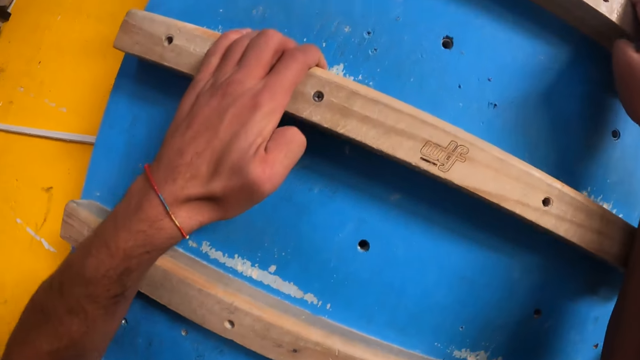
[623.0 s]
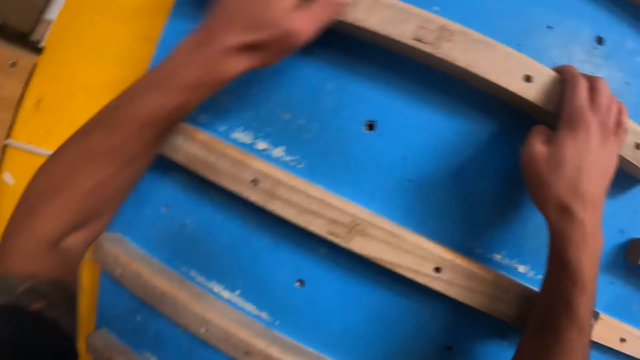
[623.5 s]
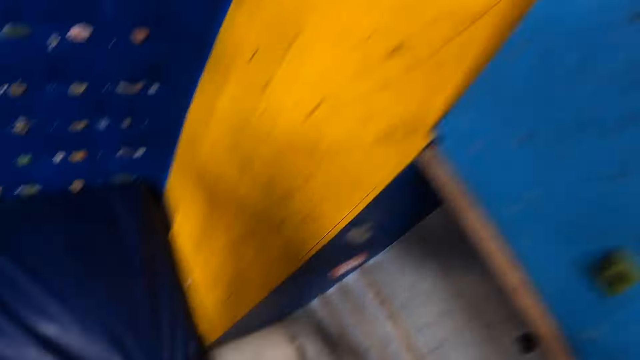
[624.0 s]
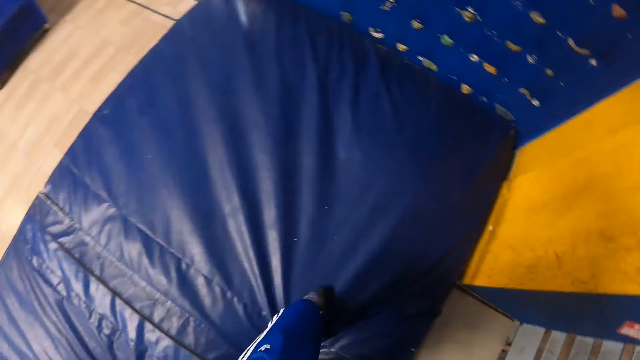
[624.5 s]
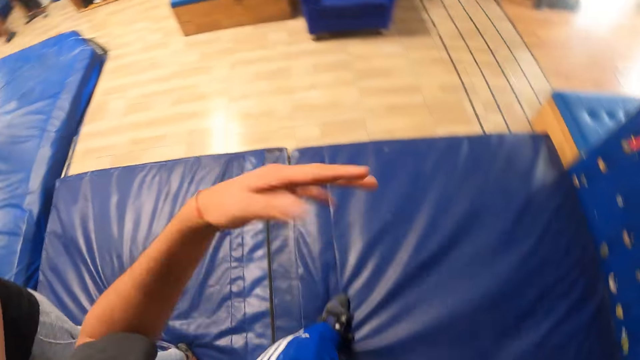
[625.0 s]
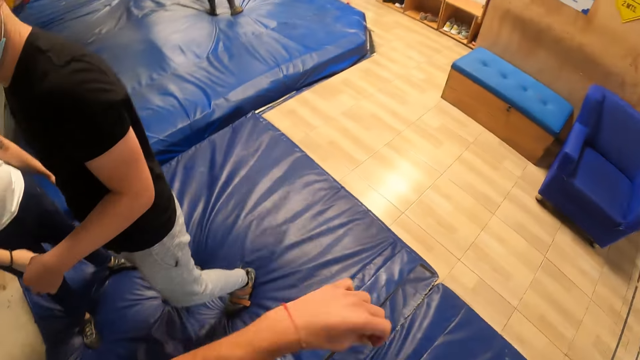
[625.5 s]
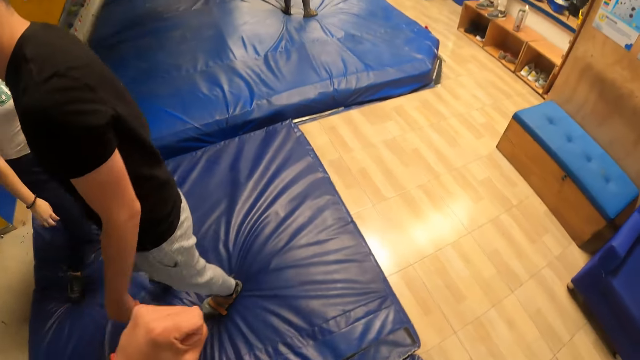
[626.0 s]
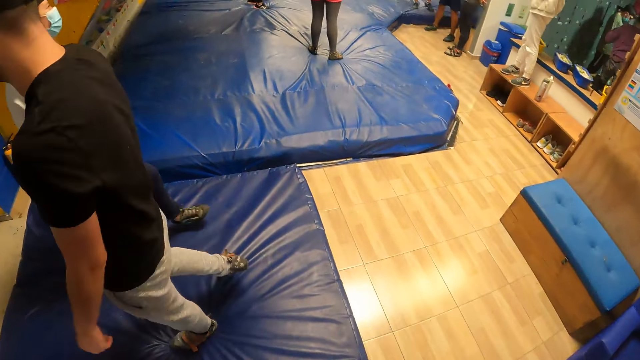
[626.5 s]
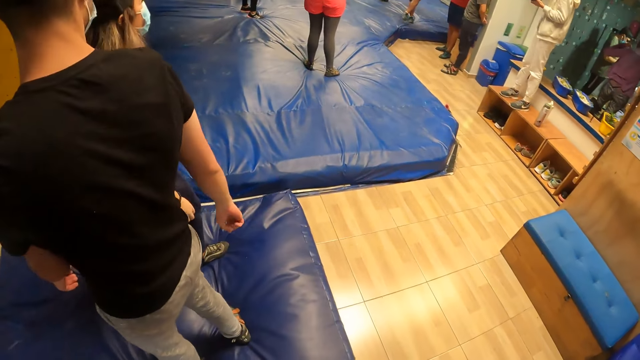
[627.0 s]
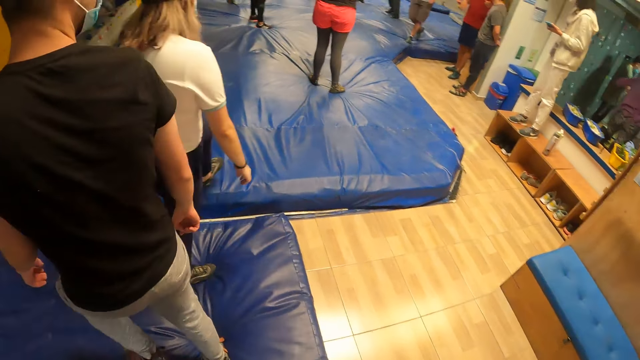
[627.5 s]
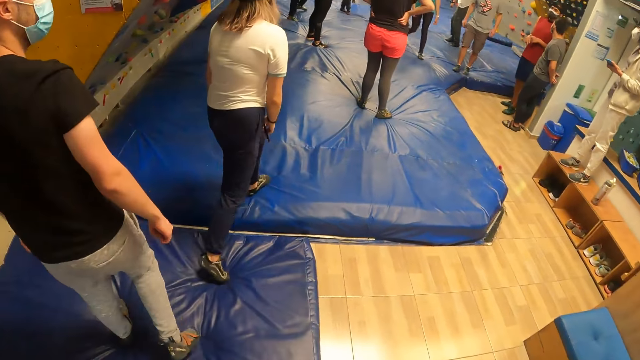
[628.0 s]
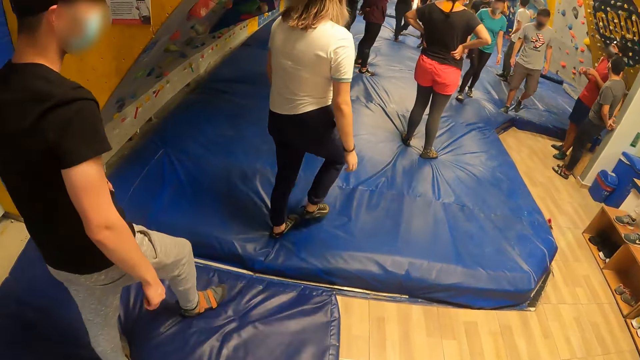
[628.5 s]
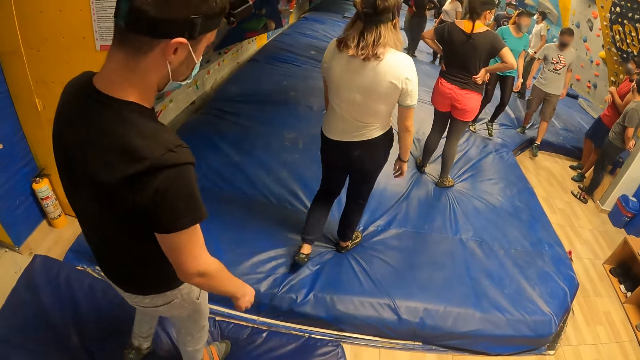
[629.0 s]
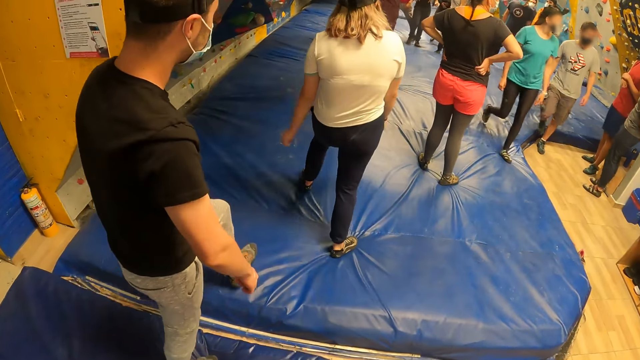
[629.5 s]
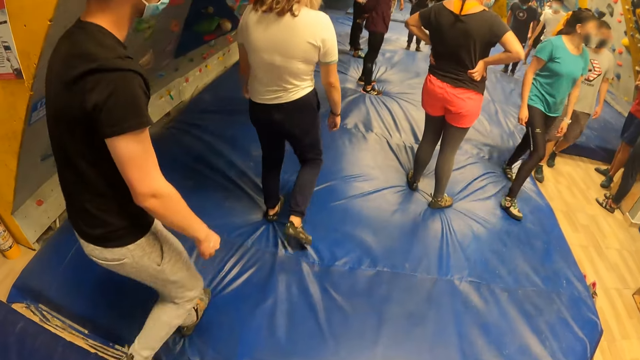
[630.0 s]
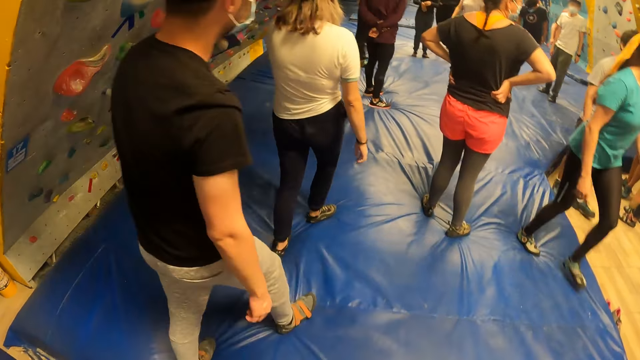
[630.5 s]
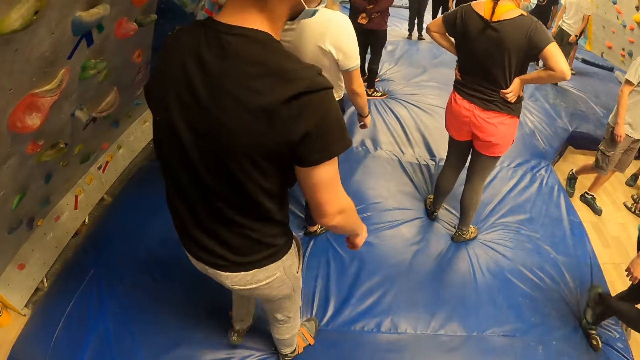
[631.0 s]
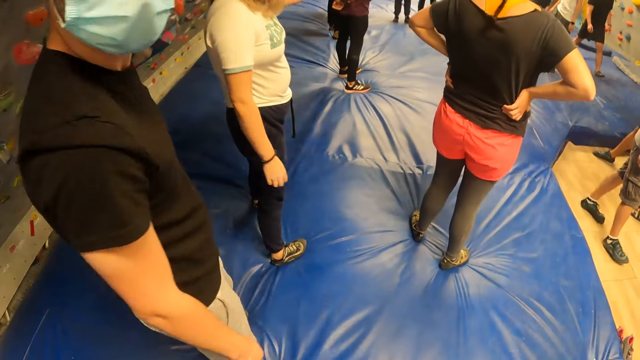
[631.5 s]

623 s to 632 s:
The camera wearer lands on the bouldering mat. He jumps down beside the wall. He flaps his left wrist. He walks towards a man.

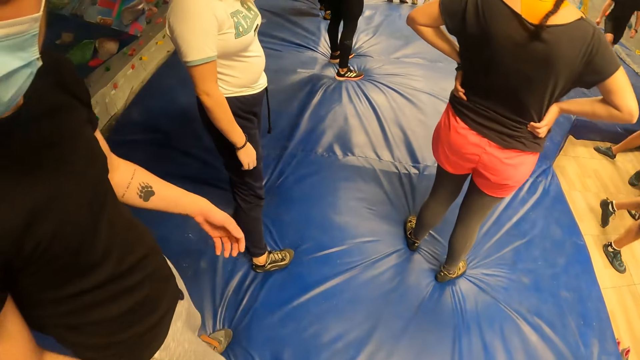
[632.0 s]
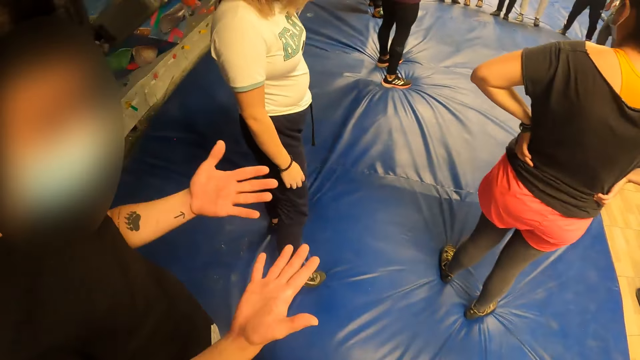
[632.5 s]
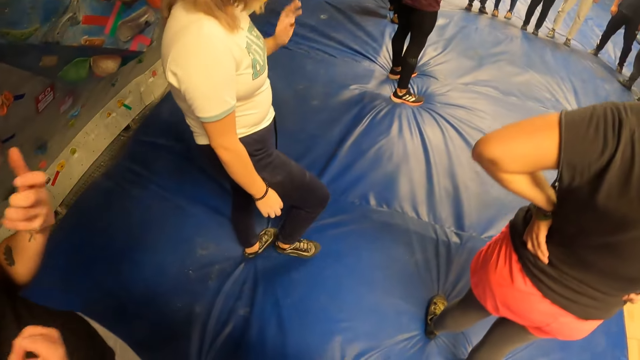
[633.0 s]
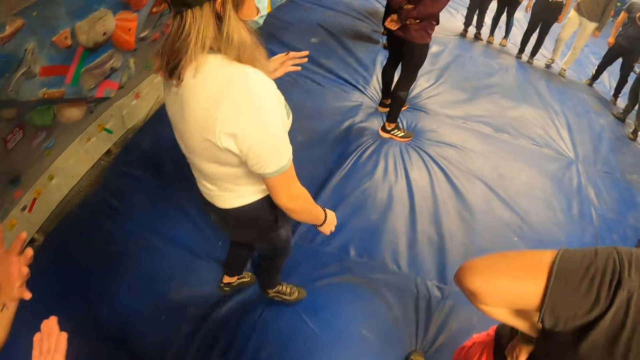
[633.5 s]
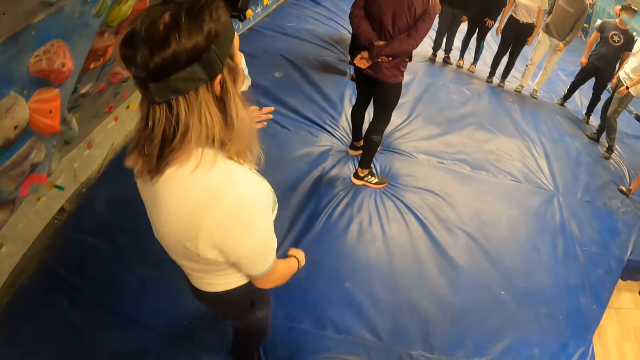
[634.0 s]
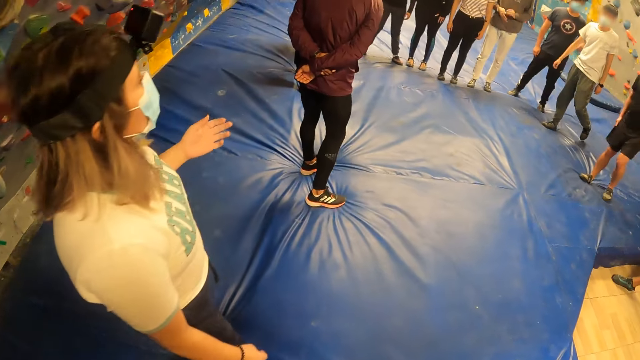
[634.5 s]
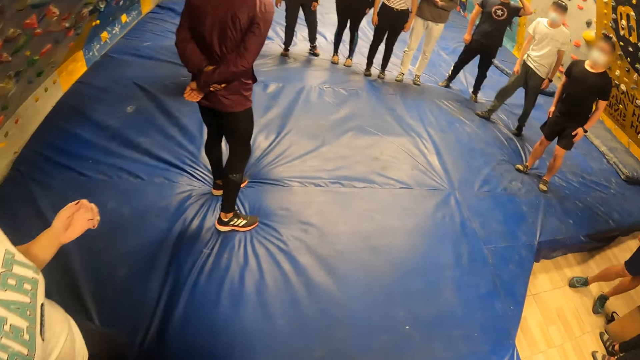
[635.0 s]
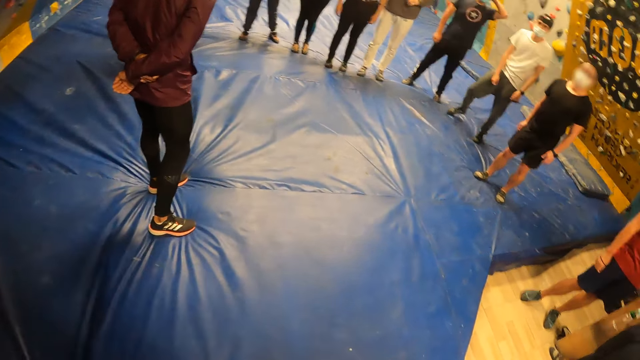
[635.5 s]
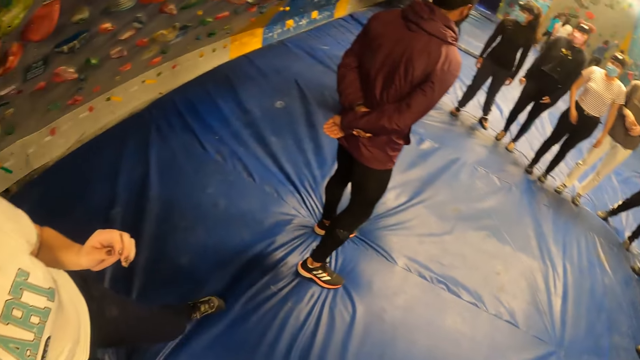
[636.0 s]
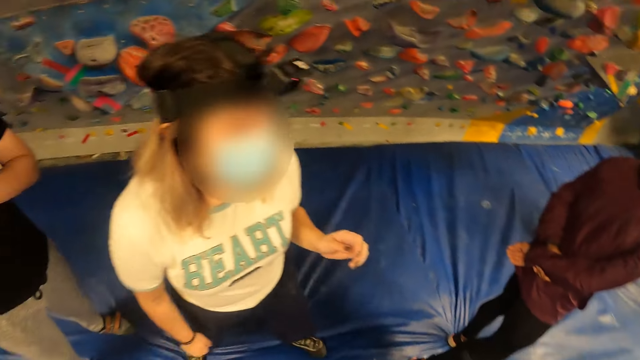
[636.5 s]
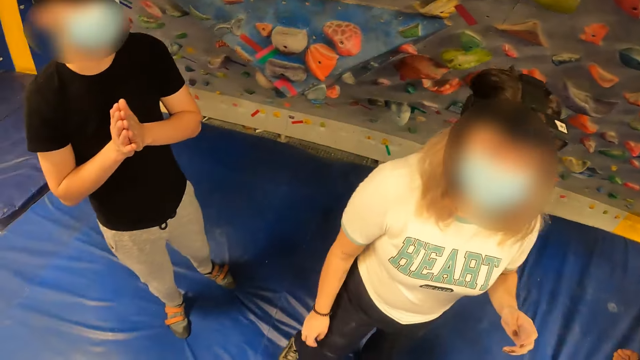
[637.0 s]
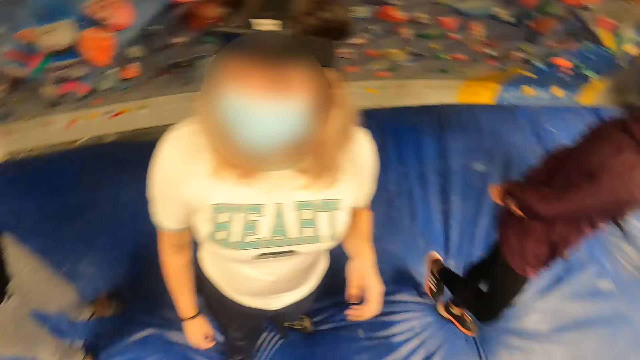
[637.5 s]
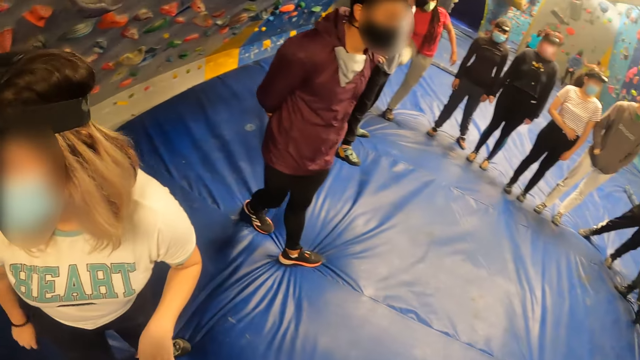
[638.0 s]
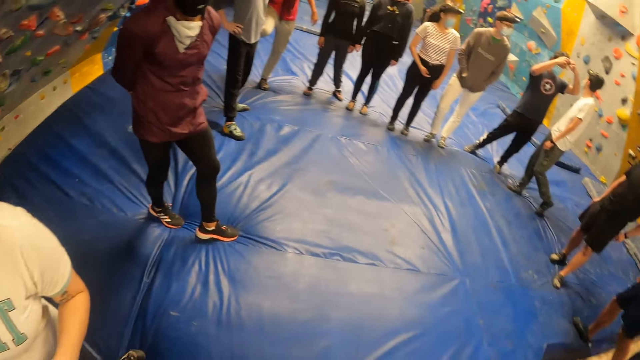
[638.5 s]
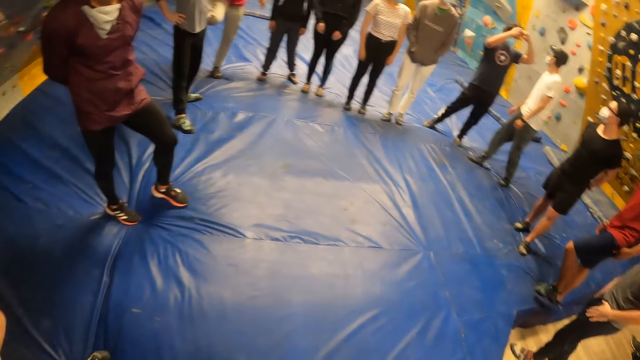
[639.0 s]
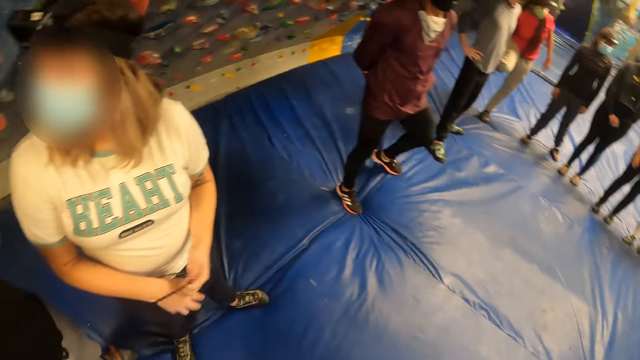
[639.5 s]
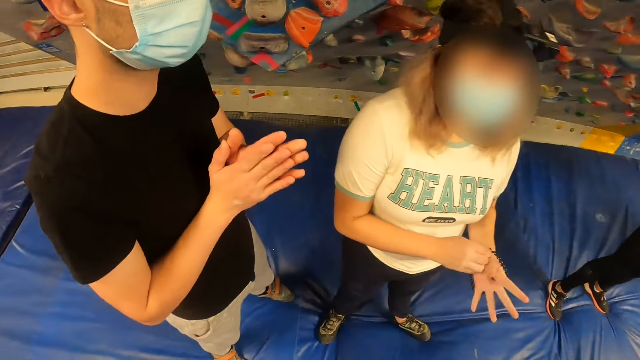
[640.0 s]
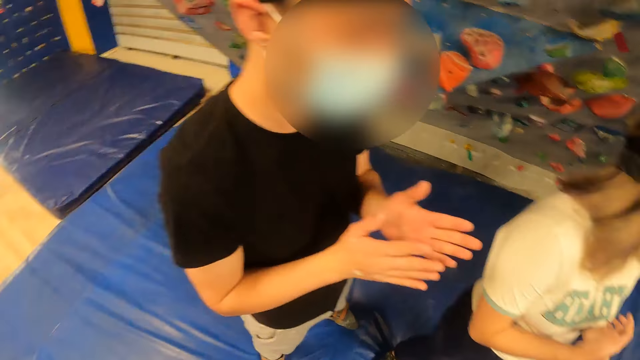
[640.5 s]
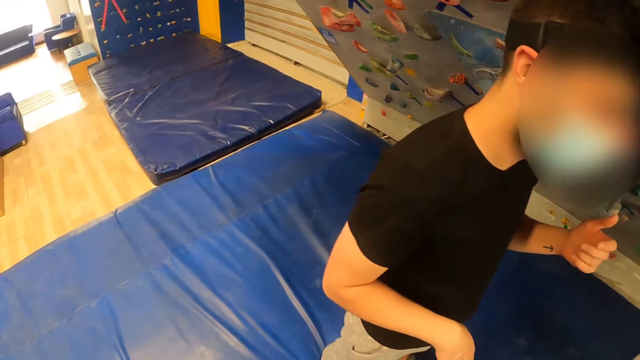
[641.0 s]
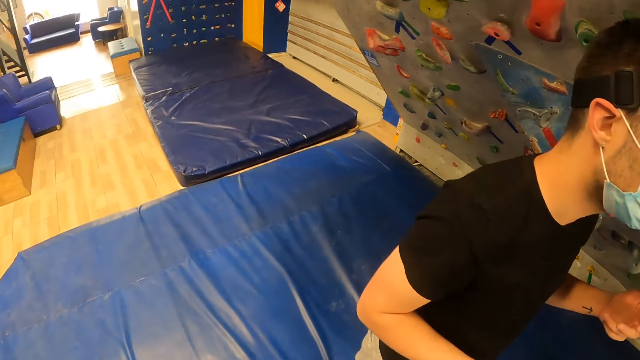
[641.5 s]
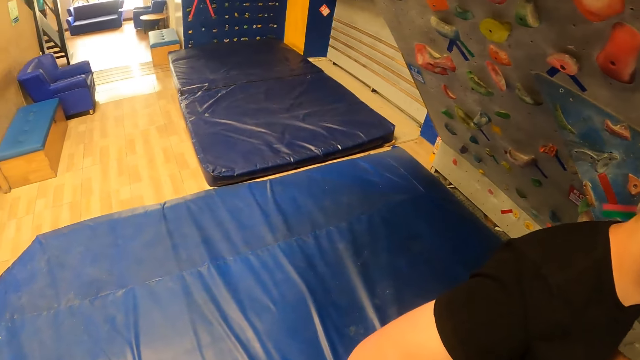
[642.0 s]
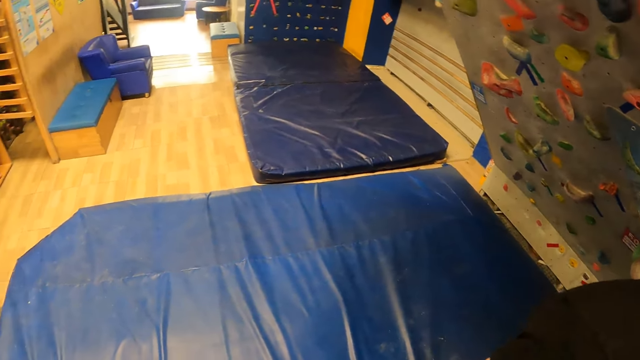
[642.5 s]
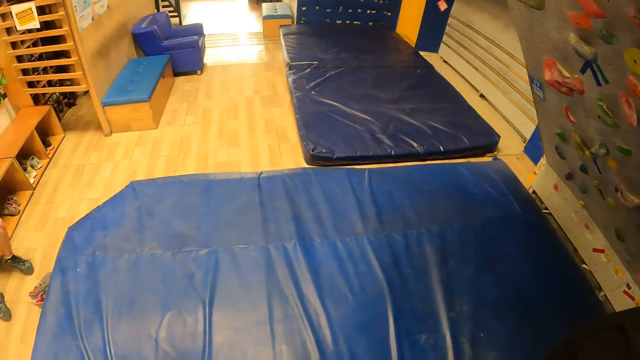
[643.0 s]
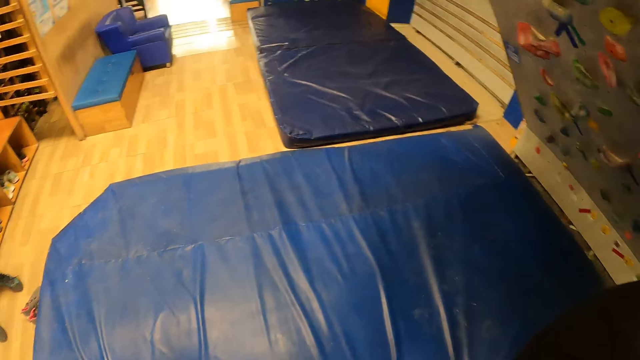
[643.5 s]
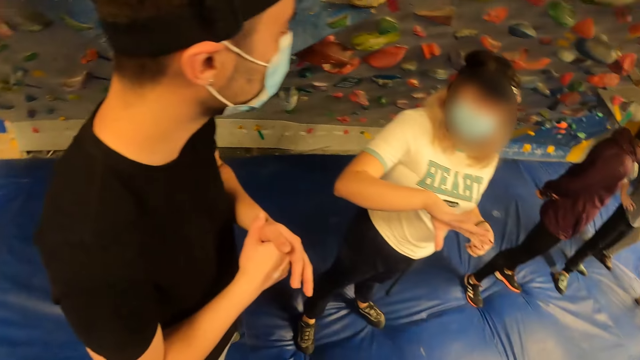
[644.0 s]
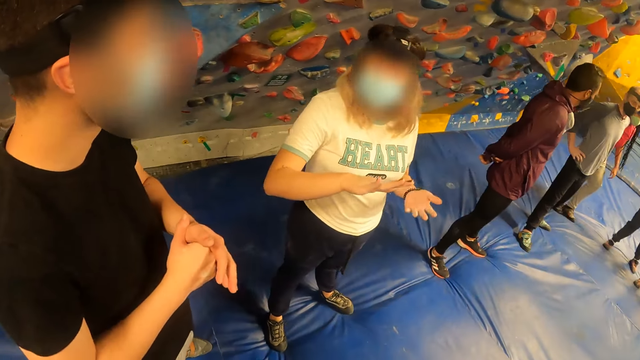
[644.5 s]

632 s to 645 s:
A man gestures with his hands. The camera wearer walks beside the man. They look around the room.
